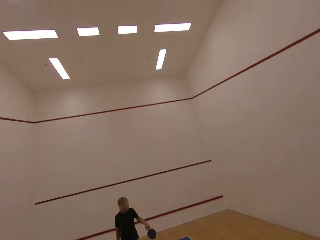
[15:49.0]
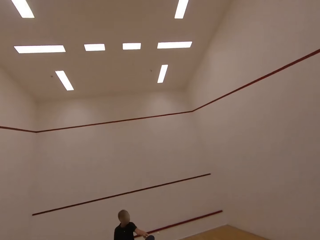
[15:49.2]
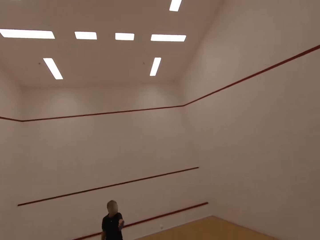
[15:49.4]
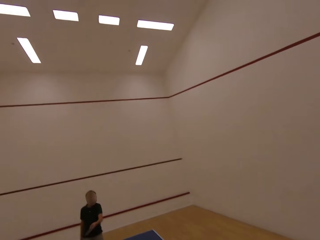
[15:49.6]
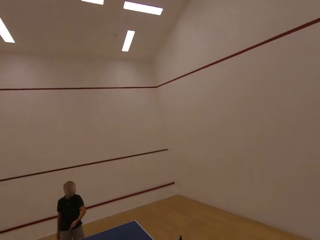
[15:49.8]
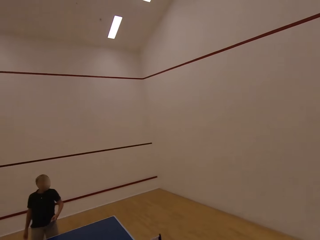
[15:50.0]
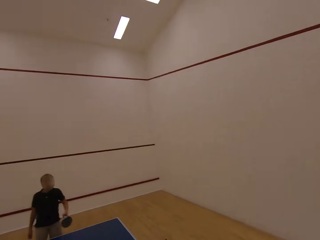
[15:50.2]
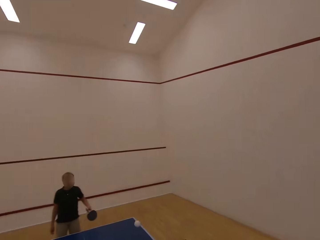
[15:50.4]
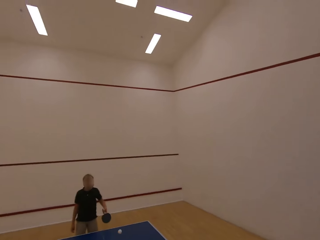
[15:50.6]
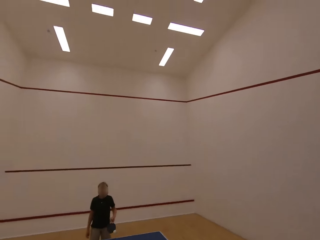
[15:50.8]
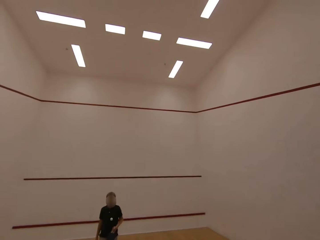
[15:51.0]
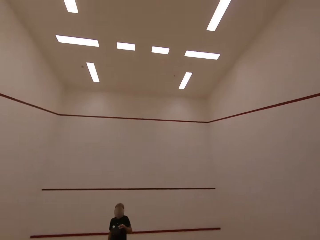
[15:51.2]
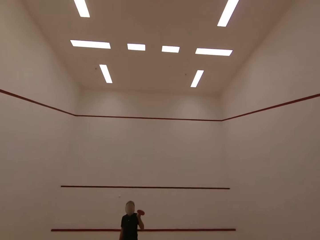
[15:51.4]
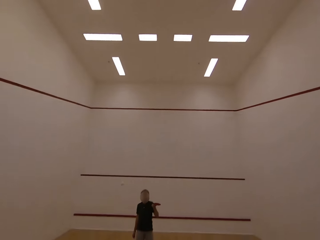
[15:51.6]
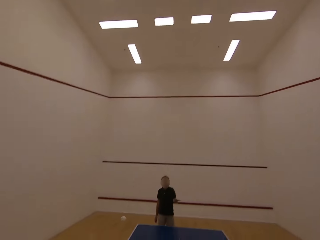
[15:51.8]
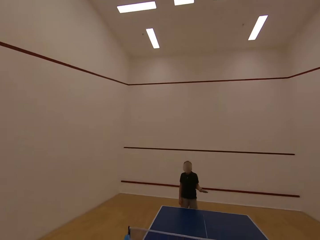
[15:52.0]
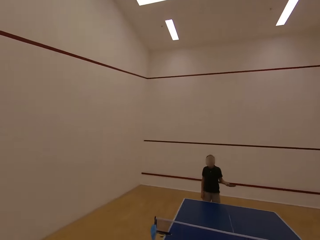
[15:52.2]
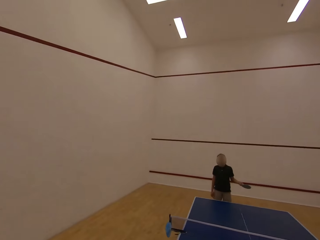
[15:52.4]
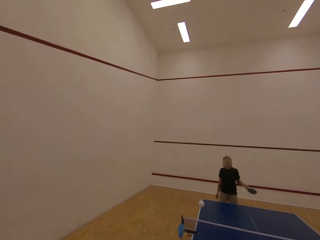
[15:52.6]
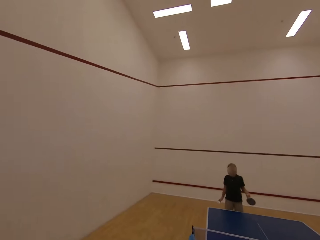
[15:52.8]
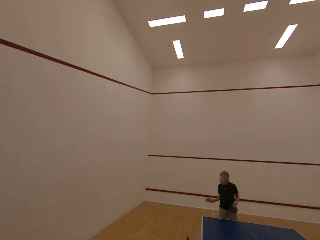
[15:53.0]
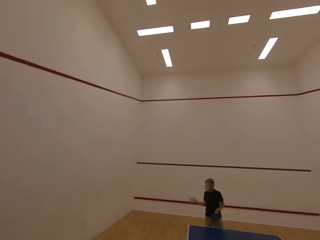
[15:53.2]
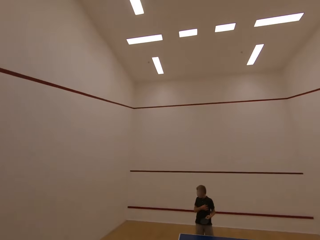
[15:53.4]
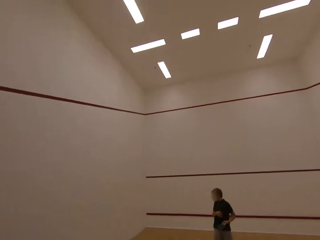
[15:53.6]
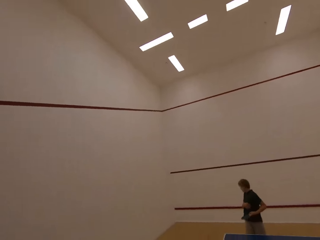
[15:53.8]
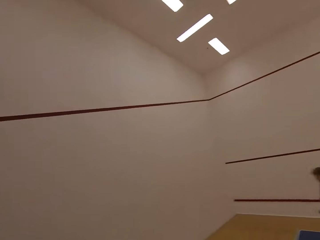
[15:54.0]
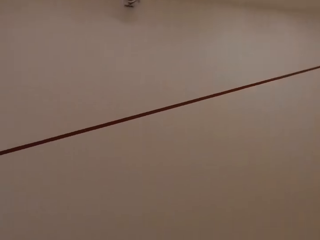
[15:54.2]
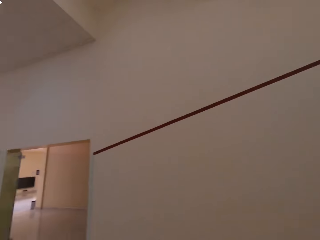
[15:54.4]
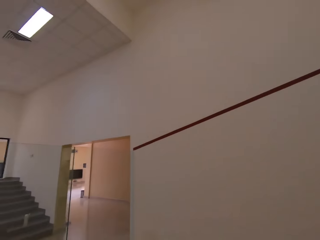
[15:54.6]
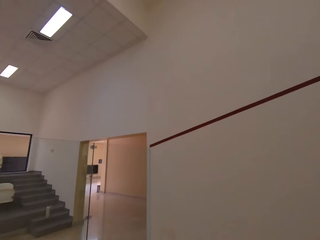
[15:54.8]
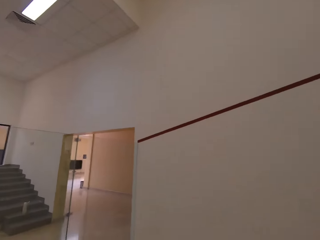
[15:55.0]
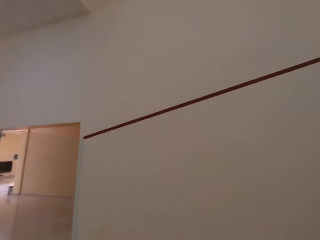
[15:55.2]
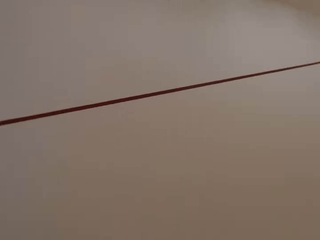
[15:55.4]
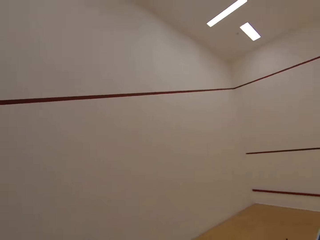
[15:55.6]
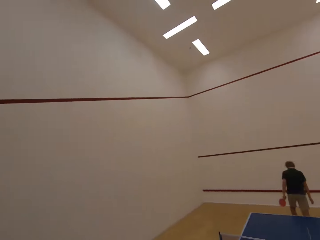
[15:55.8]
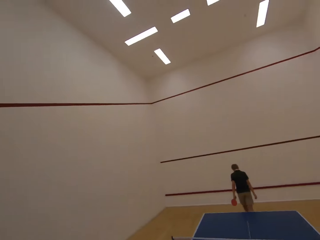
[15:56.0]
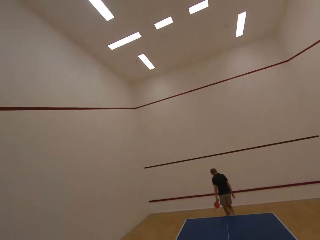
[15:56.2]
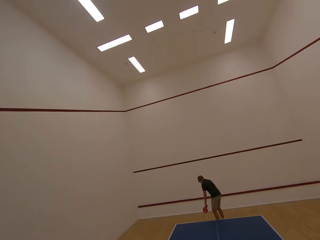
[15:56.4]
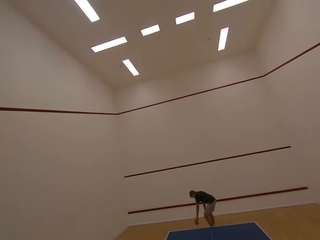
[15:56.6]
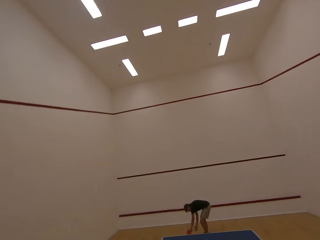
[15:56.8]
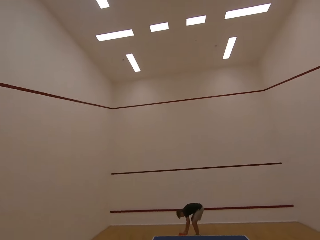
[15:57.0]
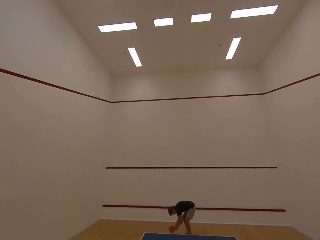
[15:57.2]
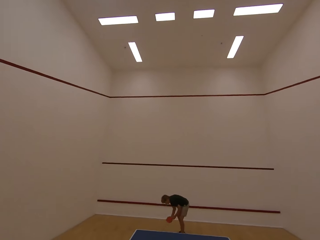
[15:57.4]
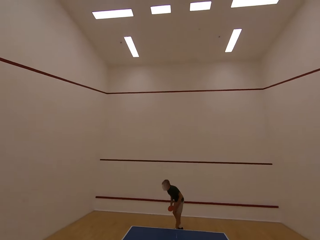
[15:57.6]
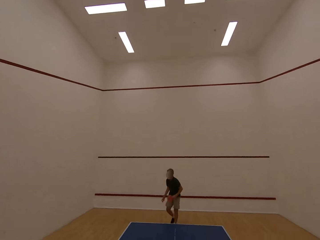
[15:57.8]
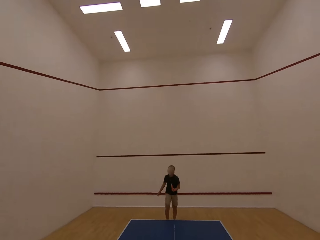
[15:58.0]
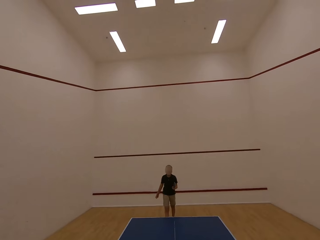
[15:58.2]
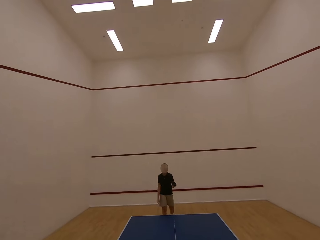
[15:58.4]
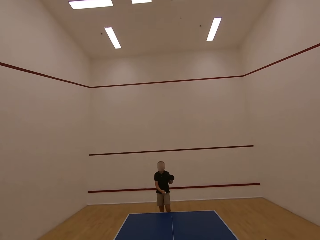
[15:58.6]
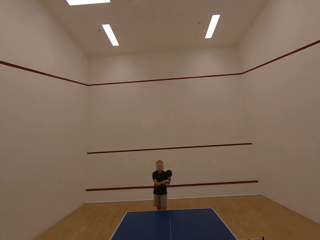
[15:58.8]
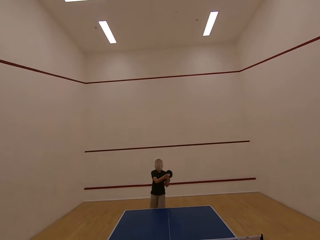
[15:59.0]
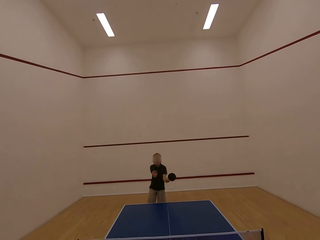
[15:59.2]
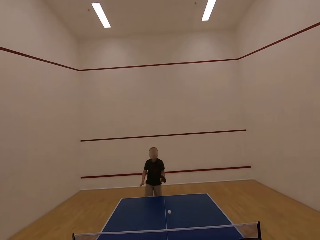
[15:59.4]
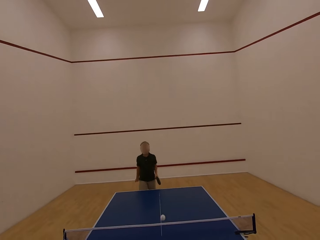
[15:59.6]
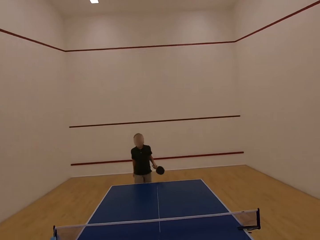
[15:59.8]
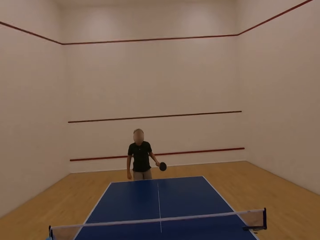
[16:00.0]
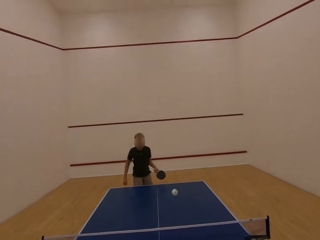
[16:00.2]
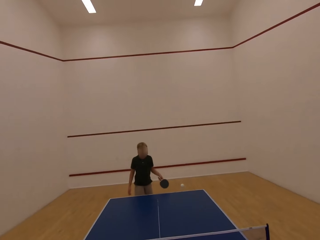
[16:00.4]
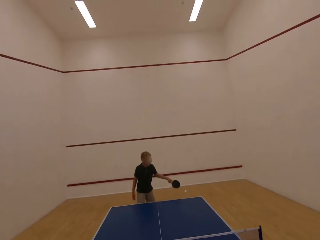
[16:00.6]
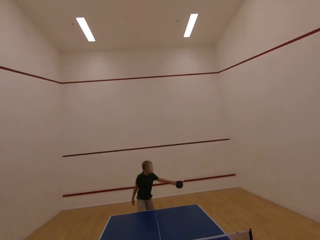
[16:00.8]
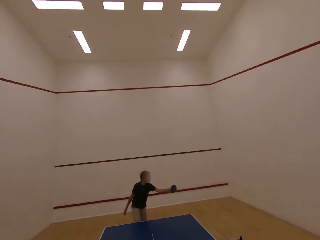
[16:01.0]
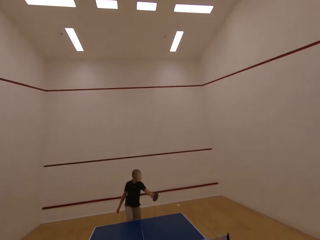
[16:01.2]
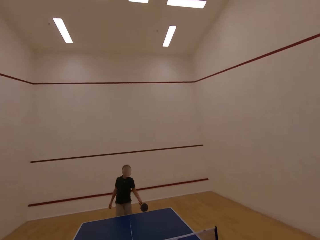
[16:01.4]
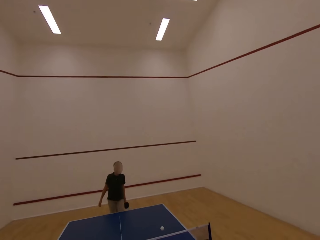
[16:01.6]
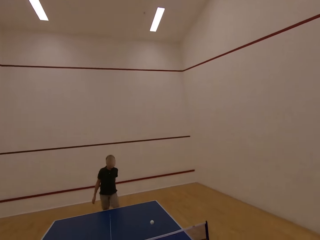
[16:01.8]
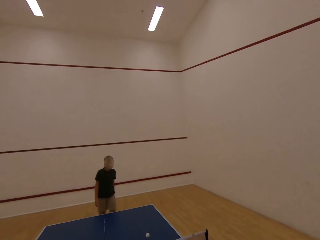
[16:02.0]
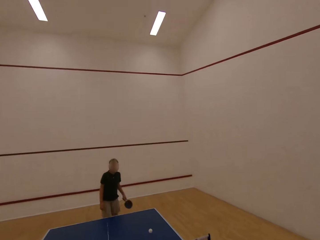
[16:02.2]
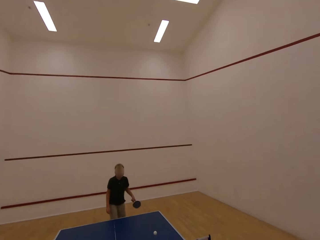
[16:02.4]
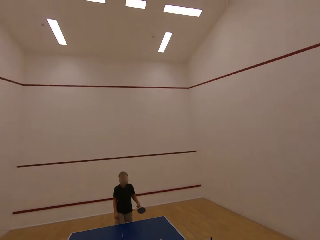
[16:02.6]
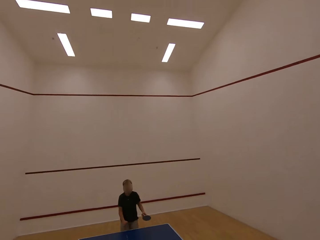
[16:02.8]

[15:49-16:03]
The boy moves his right hand in the room. The camera wearer looks around and moves around the room. The boy picks up the table tennis ball on the floor. The boy walks towards the table, walks around the room, and plays ping pong with the camera wearer. The boy serves the tennis ball on the table.

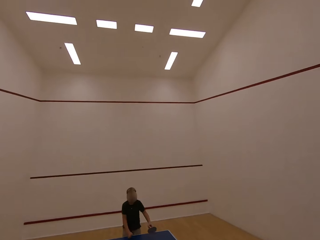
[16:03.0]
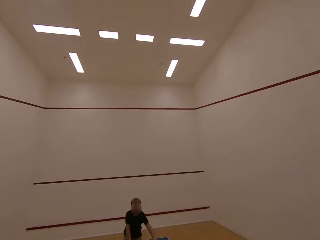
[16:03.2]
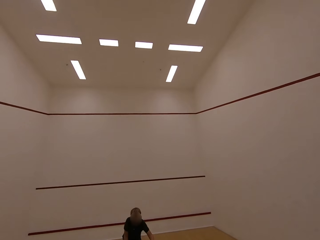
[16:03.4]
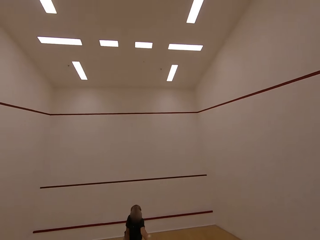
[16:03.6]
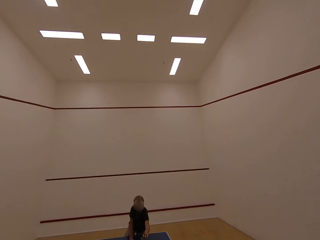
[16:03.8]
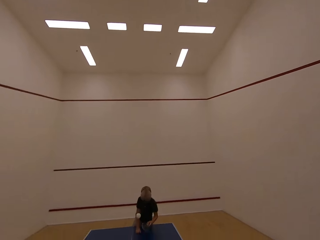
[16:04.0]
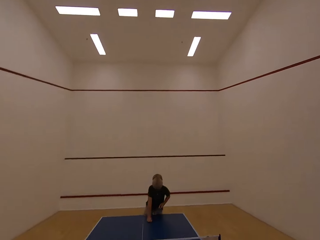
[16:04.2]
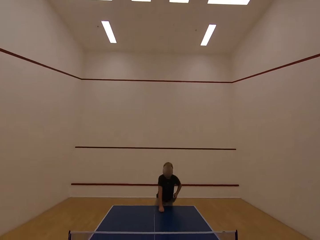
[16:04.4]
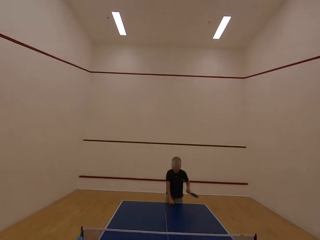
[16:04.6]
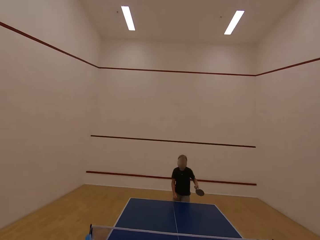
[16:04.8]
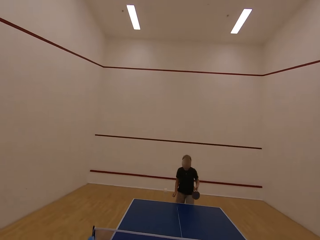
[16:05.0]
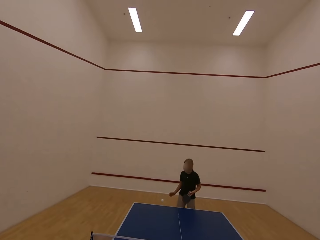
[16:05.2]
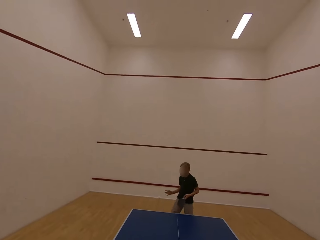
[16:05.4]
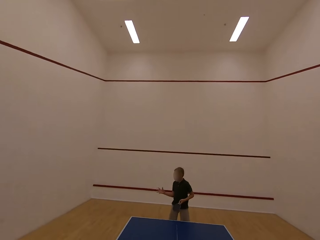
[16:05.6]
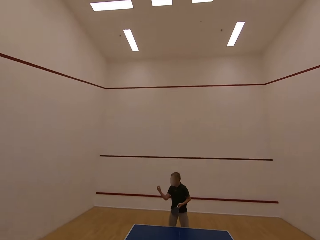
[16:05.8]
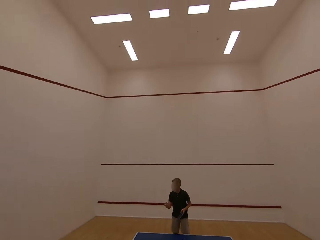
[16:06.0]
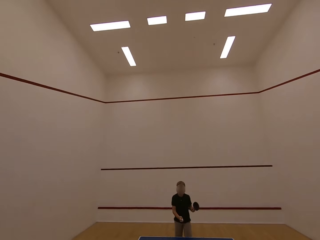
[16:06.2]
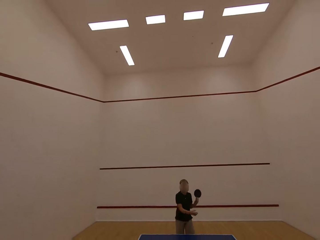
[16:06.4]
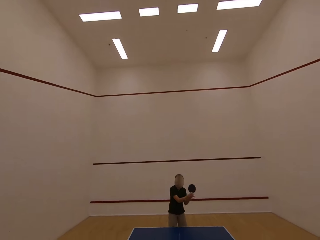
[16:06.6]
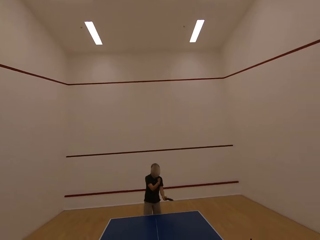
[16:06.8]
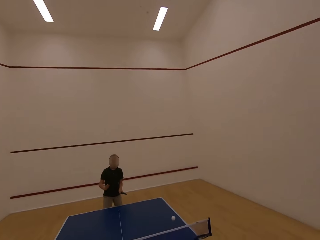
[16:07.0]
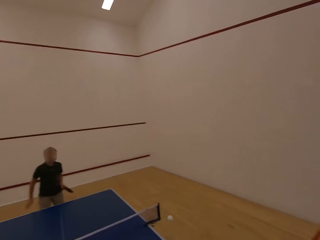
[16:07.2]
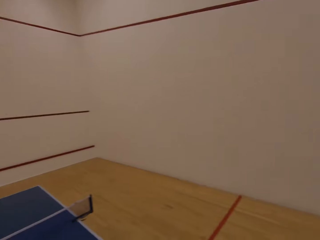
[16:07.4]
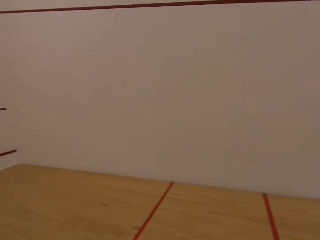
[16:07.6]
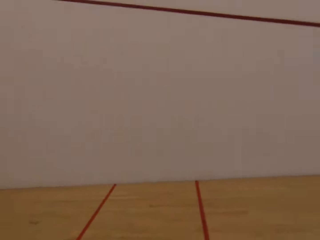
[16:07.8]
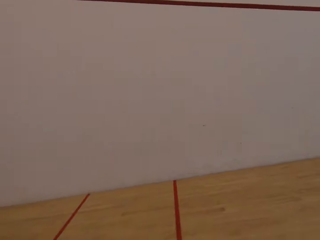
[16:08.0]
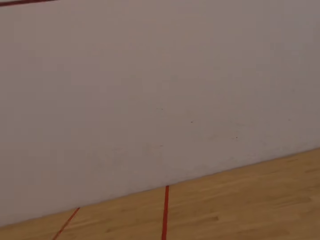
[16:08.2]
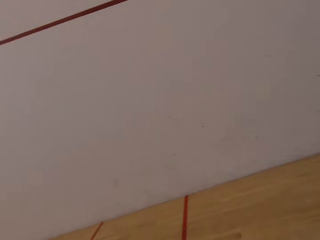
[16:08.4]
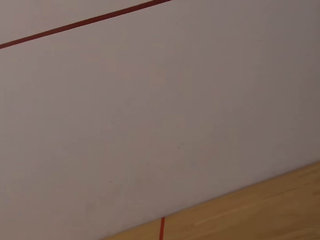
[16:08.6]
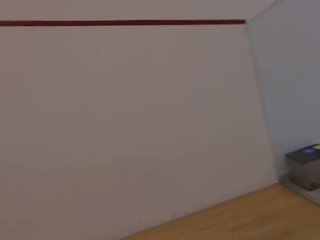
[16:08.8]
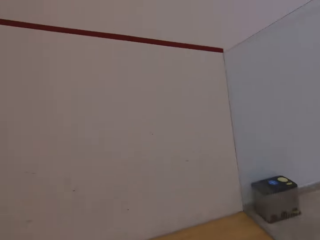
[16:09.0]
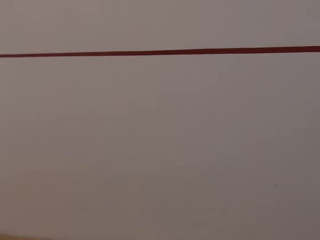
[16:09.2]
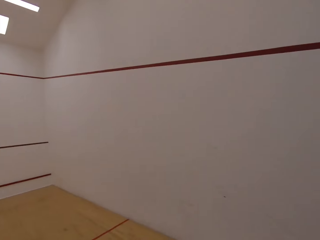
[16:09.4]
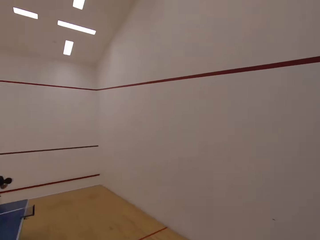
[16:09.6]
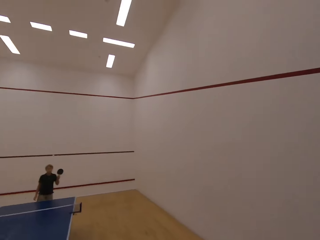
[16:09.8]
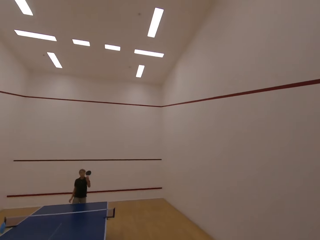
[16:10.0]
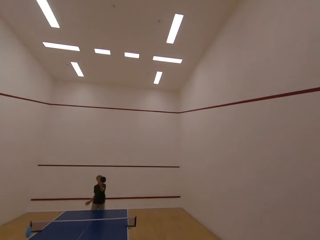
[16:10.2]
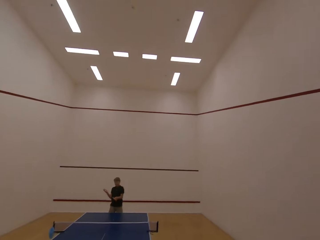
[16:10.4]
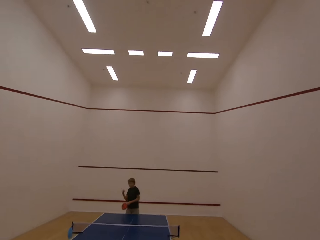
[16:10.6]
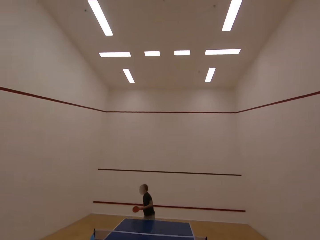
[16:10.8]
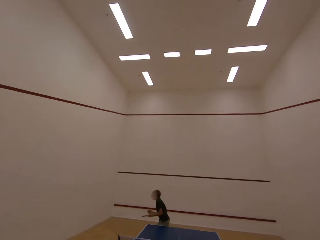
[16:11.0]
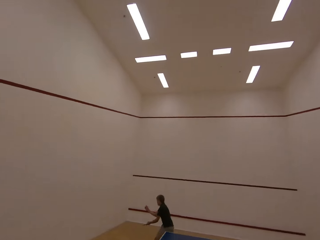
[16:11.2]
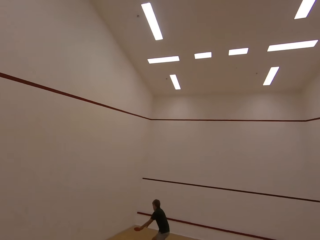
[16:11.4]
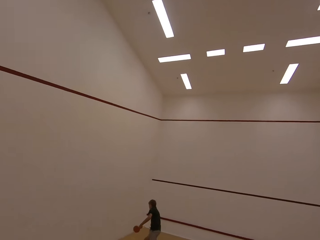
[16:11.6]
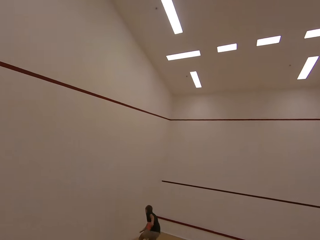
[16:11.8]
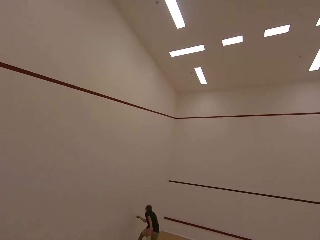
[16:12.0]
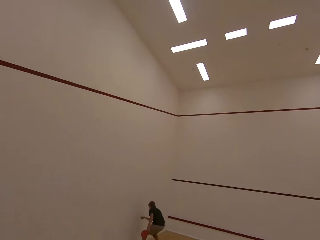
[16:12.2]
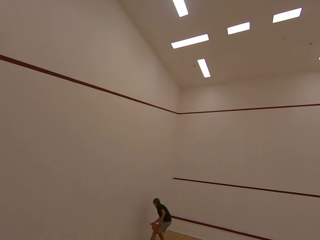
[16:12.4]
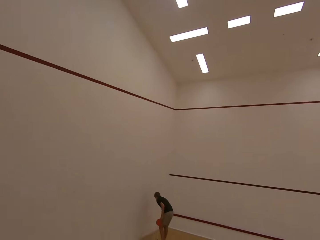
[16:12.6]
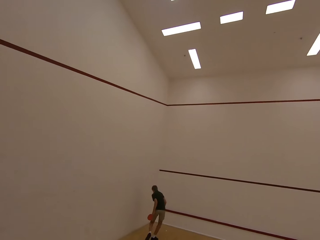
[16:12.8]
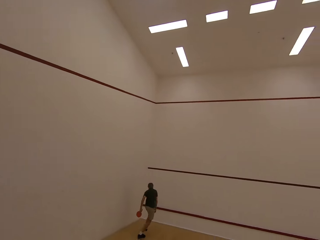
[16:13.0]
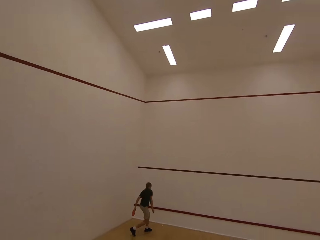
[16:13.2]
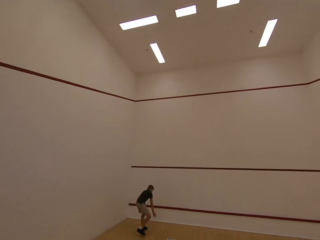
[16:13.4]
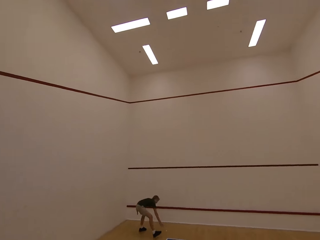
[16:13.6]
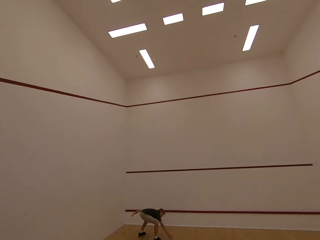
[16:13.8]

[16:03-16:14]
The camera wearer plays table tennis with the boy in the room. The boy holds the tennis ball with the right hand and serves the tennis ball on the table. The camera wearer moves towards the wall. They walk towards the table. The boy follows after the ball.
